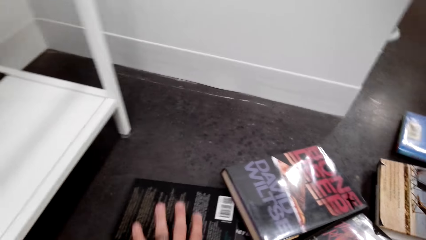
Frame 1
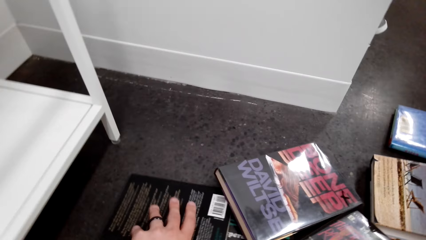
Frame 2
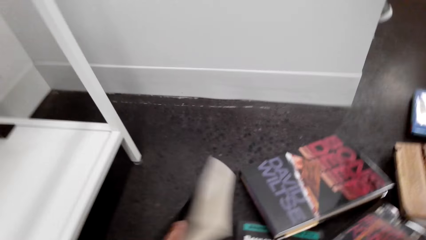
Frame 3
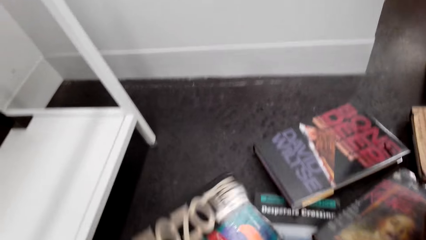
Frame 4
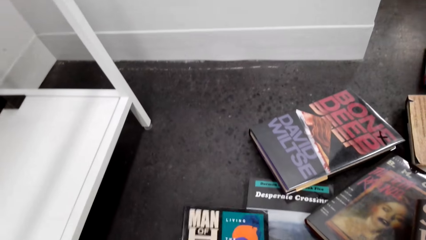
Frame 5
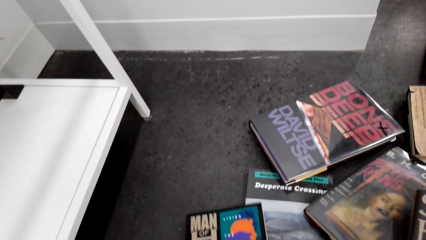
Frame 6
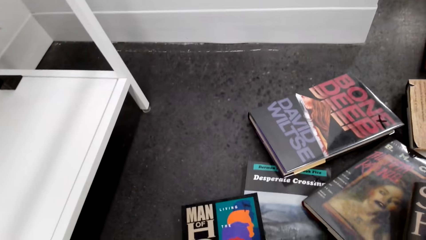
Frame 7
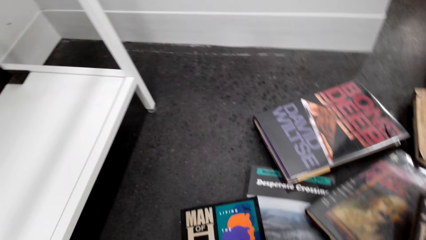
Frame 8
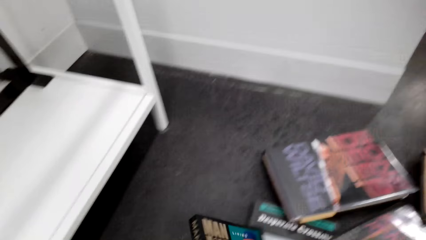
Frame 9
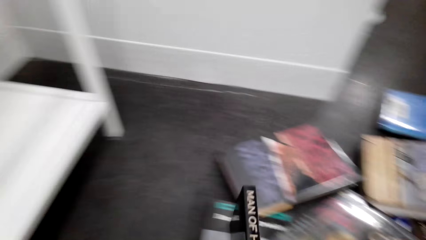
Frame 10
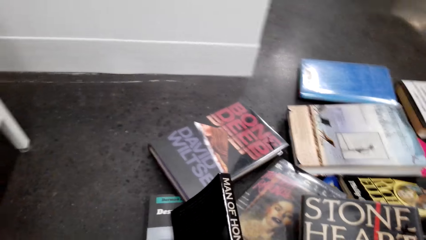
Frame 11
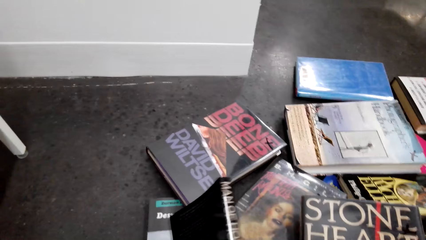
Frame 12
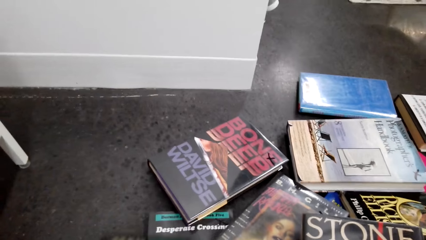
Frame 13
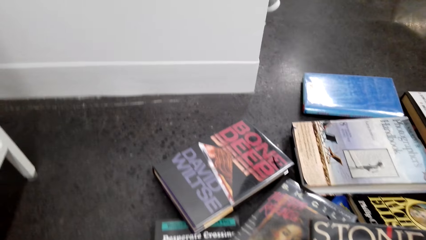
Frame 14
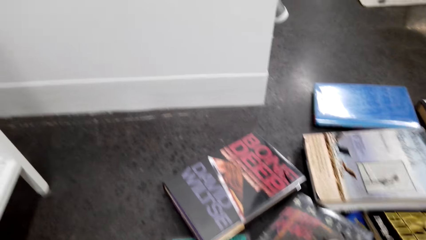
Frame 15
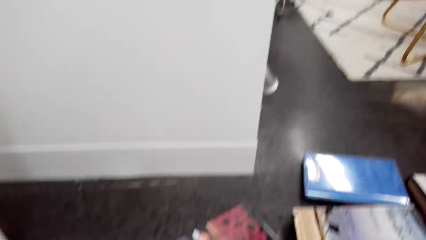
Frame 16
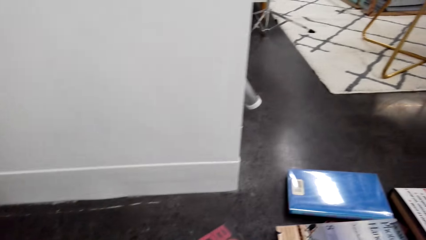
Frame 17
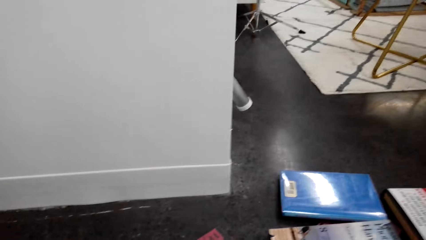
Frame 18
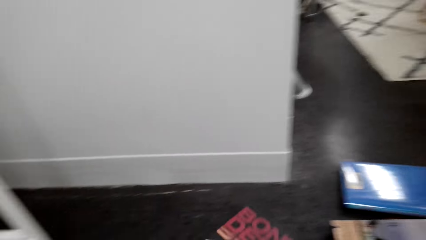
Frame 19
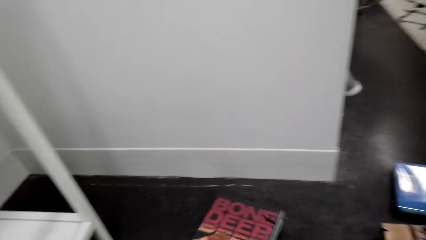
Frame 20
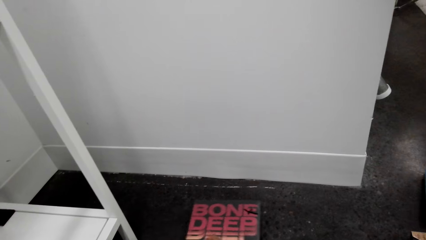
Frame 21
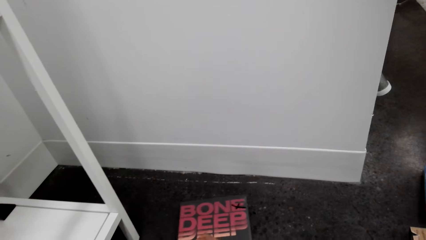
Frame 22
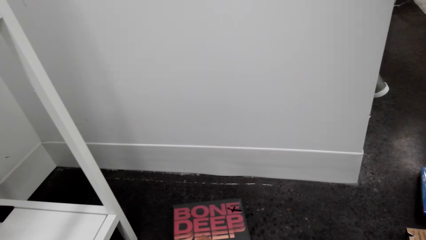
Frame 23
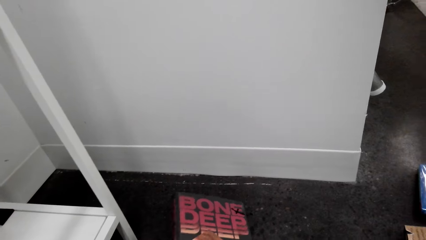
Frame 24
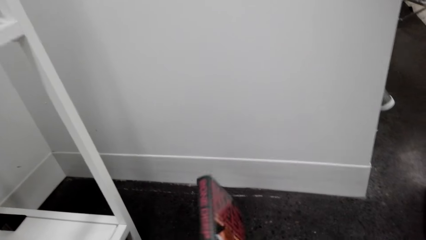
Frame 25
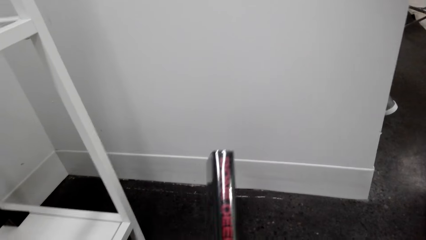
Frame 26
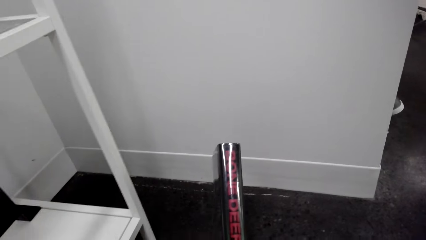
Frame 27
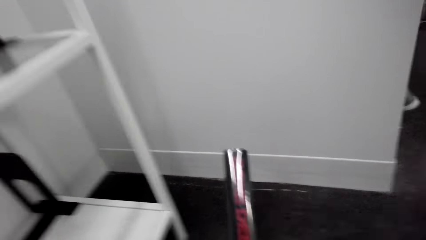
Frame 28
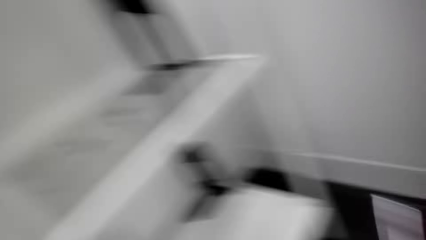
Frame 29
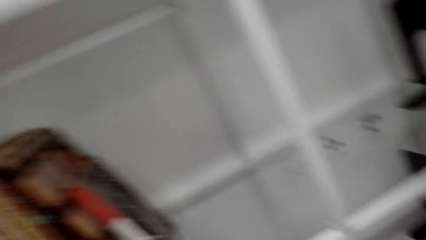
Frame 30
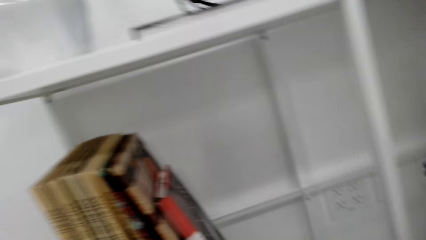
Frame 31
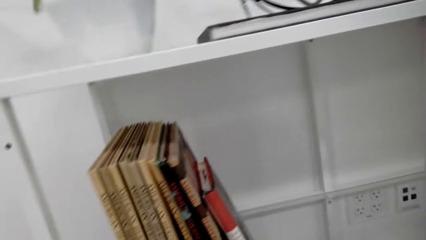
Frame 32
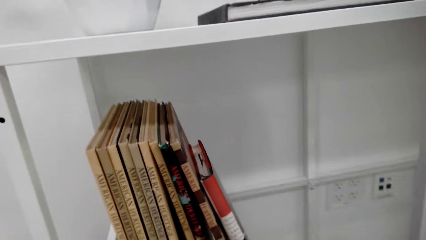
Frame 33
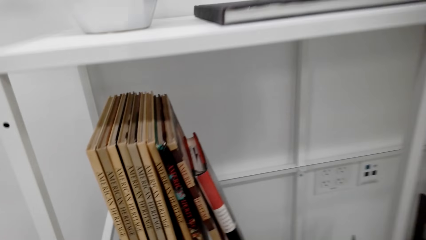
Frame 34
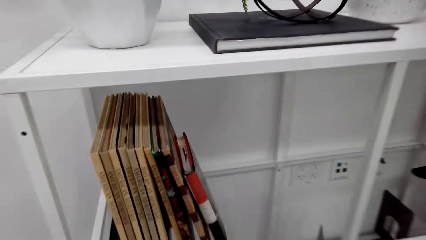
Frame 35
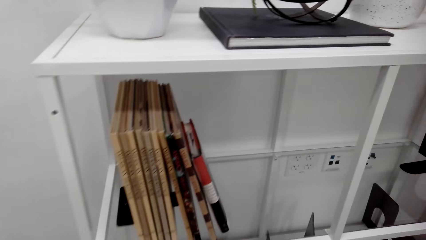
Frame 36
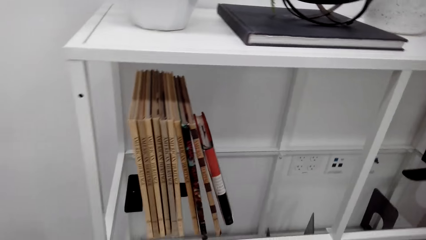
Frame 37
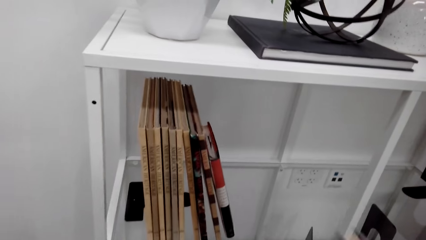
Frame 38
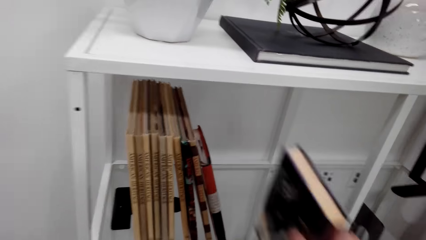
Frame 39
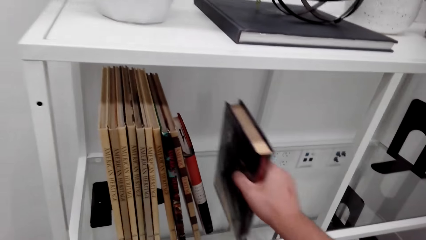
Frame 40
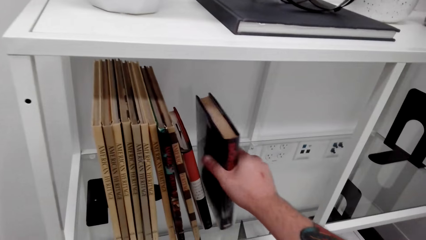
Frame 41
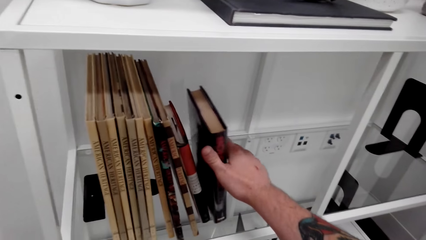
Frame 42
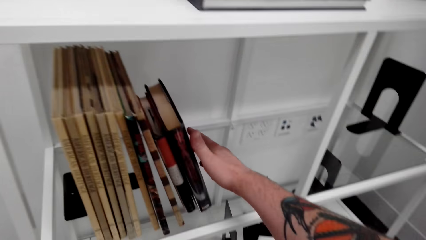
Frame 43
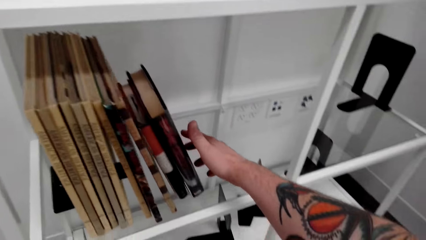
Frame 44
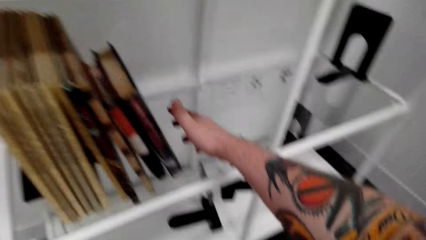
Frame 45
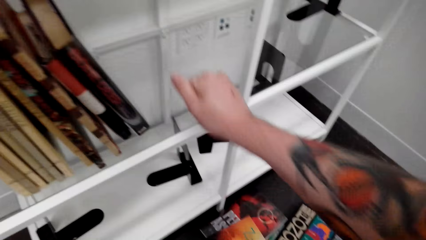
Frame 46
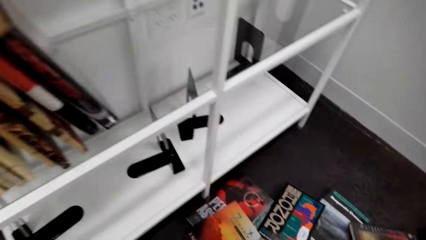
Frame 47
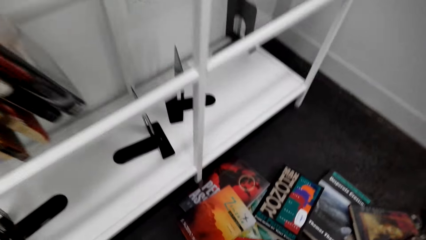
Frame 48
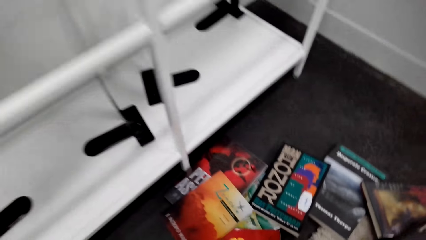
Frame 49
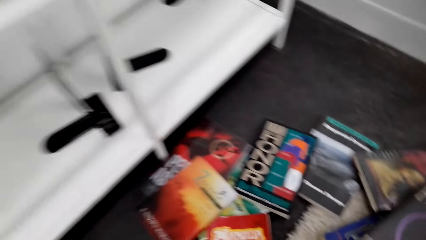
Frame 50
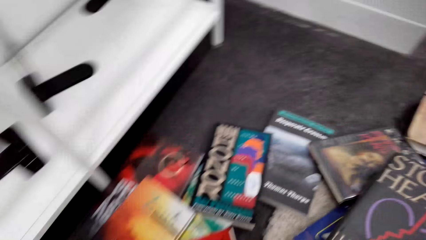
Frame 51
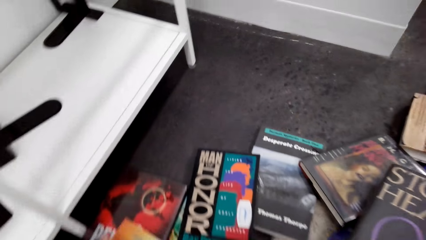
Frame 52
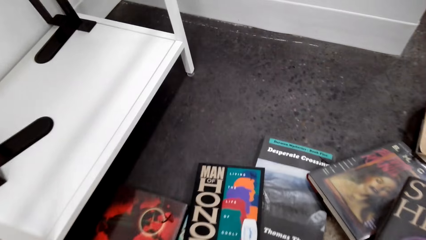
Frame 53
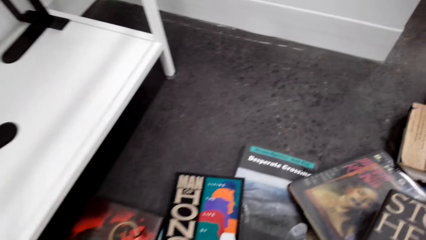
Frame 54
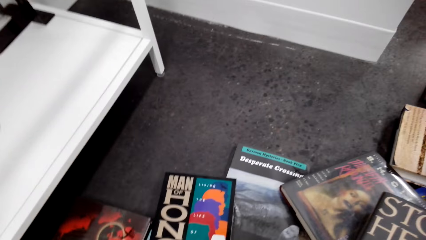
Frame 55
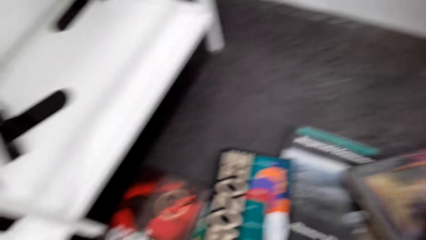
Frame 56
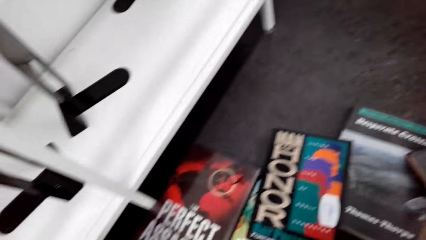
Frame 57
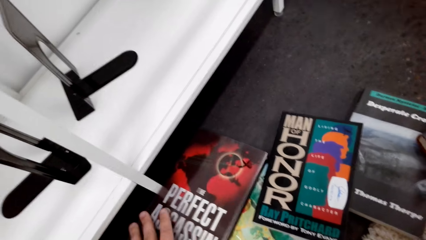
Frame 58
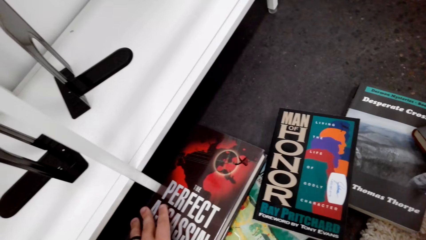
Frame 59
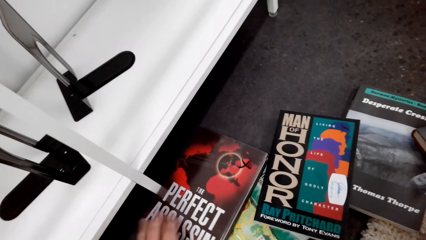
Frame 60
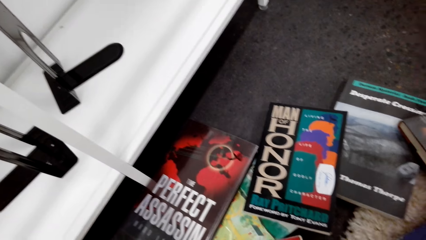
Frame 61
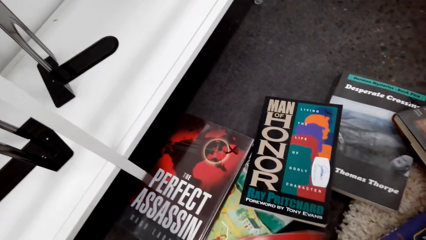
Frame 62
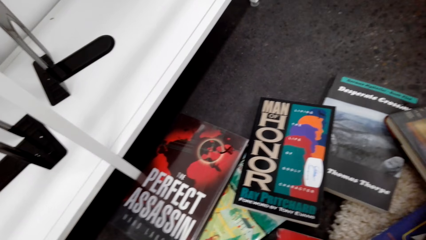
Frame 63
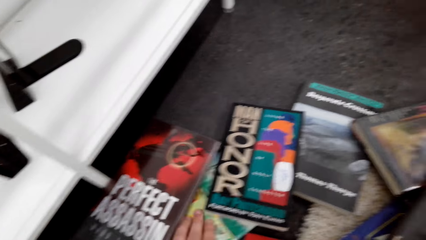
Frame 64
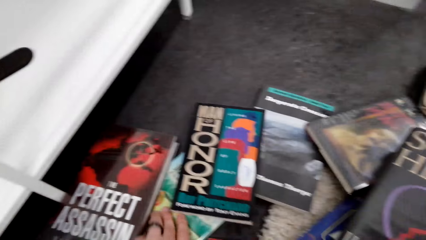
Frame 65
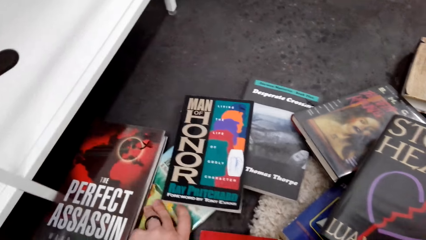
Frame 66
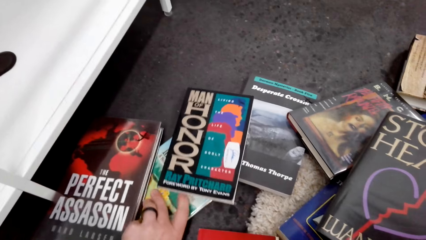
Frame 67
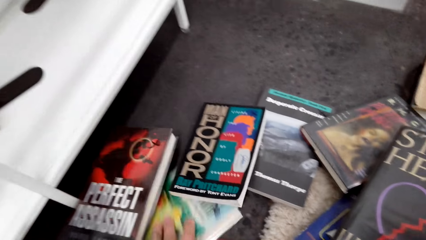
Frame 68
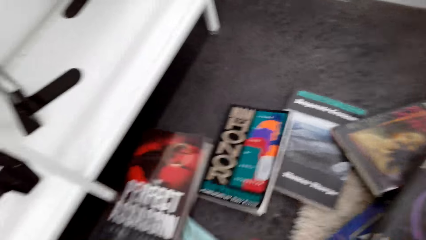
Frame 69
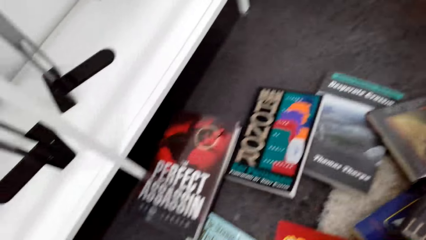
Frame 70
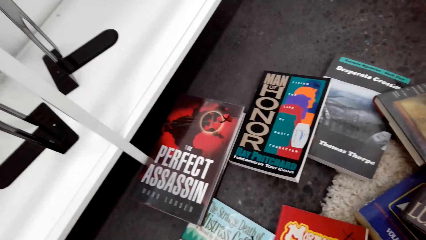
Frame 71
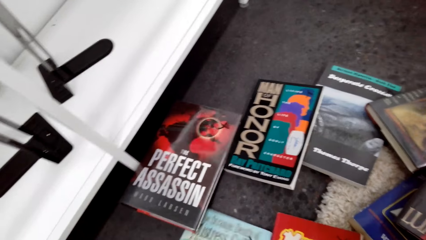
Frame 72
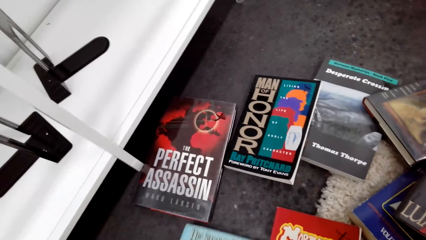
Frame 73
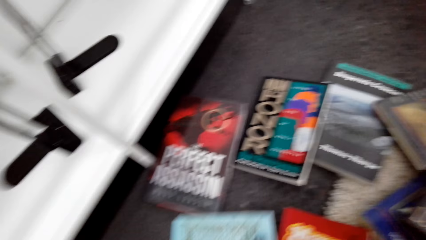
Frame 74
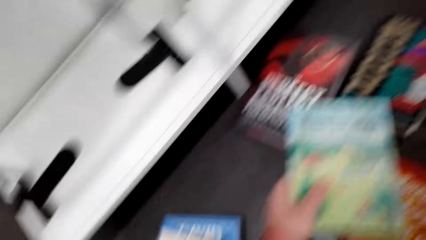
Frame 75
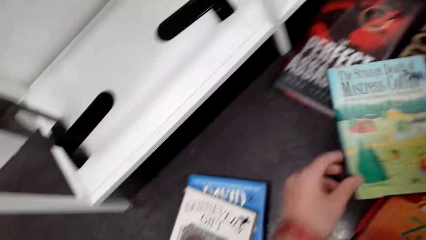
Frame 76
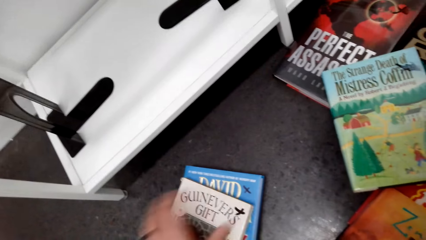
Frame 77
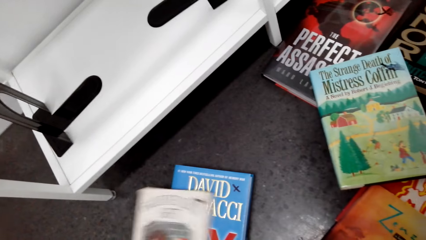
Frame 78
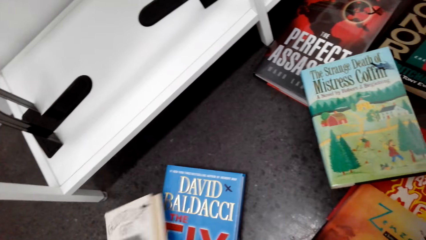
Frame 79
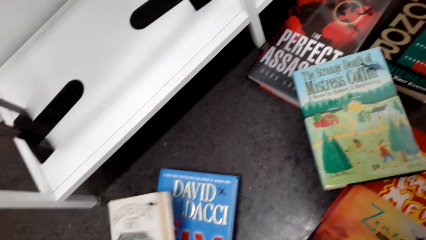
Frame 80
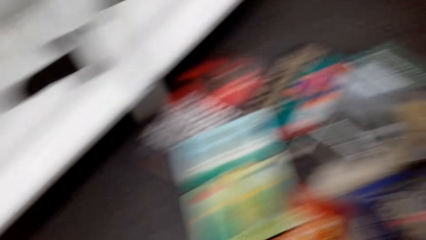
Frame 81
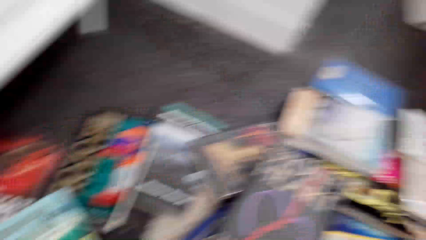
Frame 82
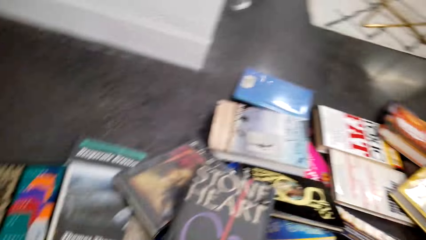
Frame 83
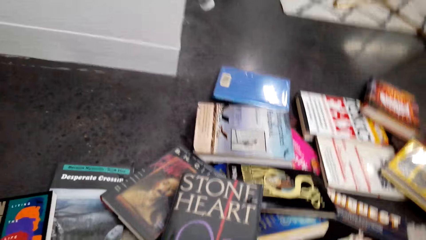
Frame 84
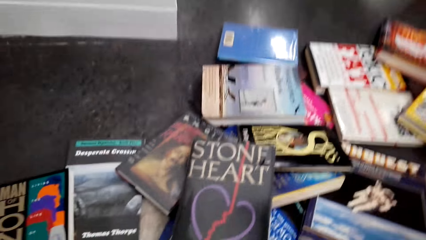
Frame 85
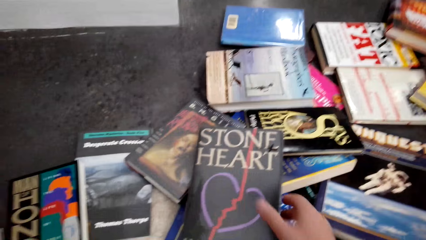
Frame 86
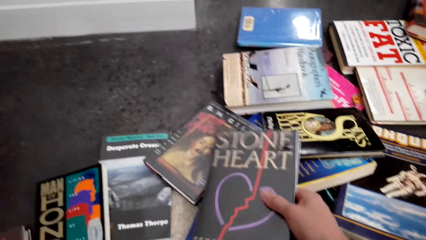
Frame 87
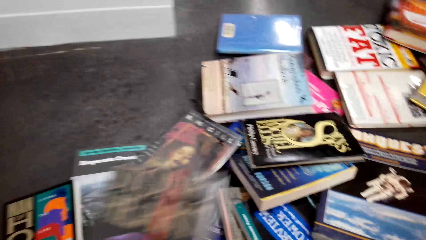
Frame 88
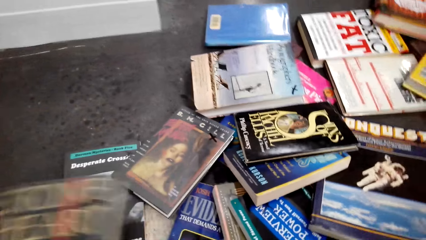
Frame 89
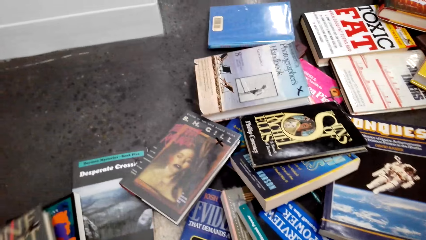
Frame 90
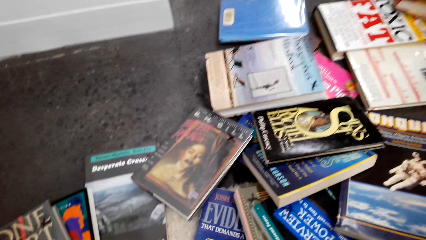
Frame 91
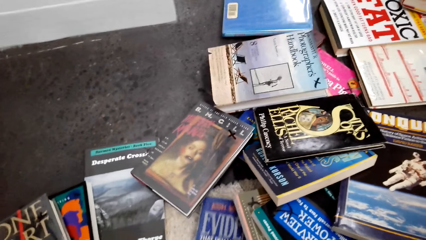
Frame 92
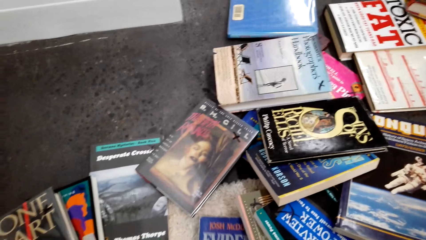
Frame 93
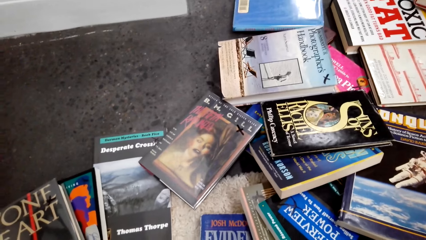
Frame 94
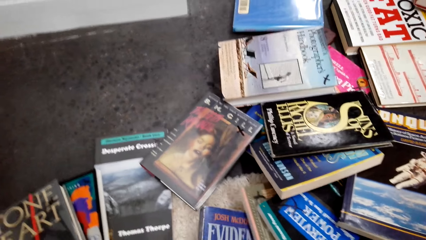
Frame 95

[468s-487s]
The camera wearer picks the book. They drop the book. They pick the book. They drop the book. They pick the book. They hold the books in the hand. They look around. They put the book on the book shelf. They look around. They pick the book from the floor. They move the books.
